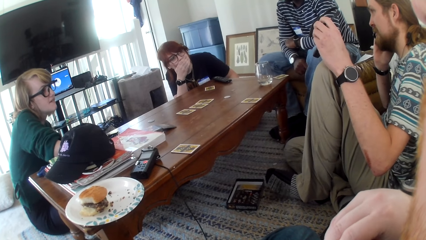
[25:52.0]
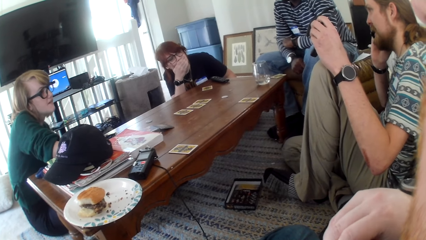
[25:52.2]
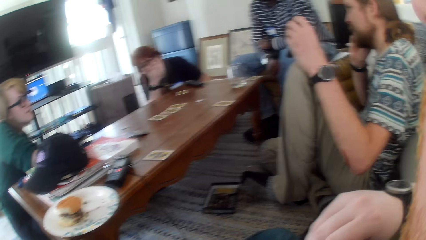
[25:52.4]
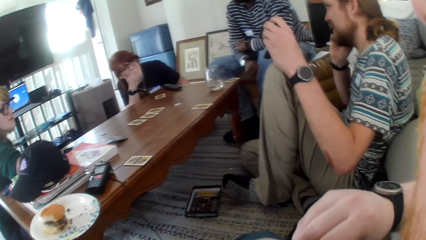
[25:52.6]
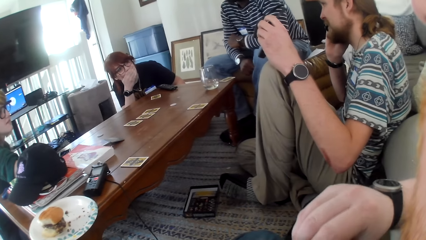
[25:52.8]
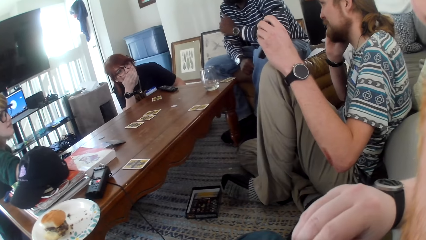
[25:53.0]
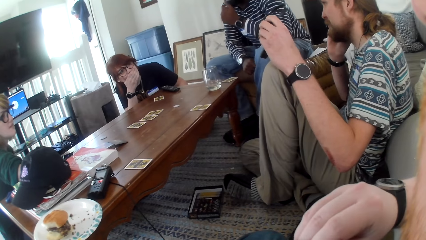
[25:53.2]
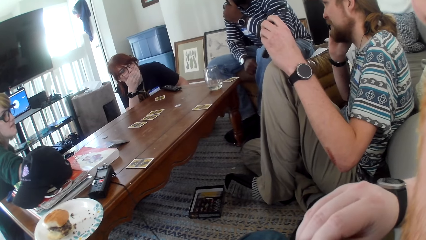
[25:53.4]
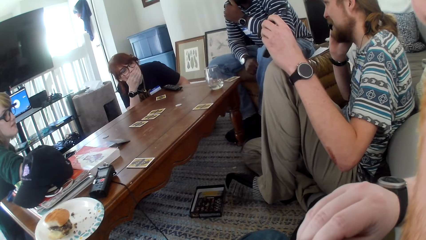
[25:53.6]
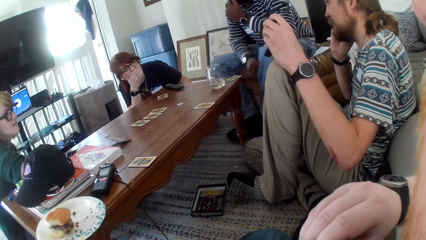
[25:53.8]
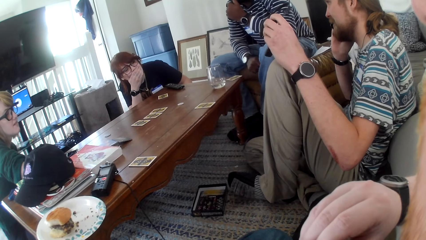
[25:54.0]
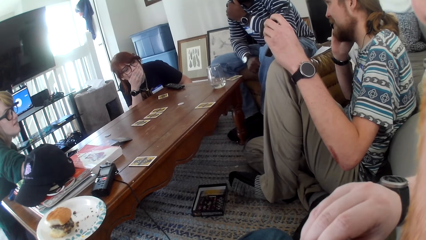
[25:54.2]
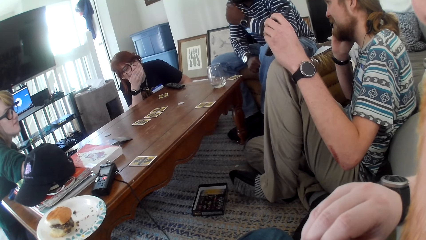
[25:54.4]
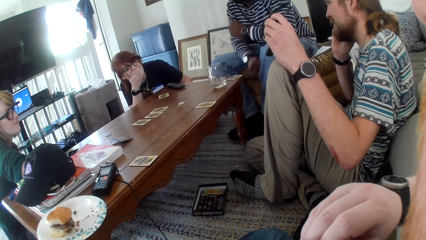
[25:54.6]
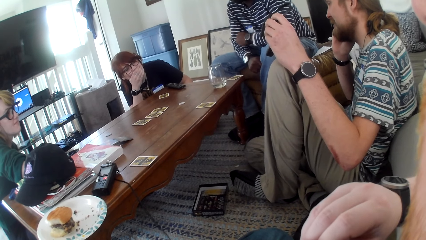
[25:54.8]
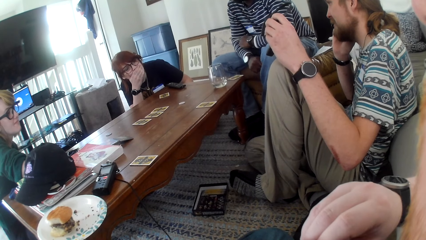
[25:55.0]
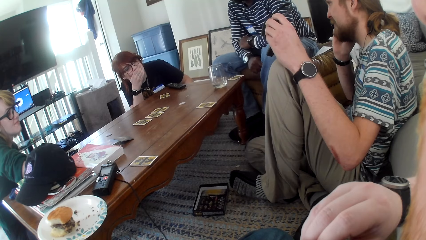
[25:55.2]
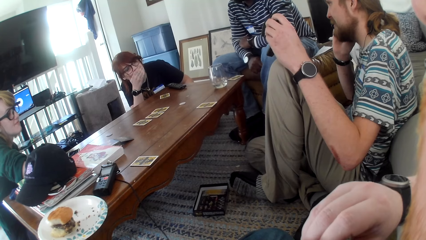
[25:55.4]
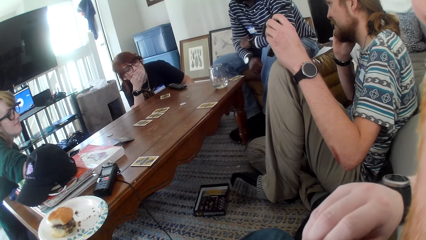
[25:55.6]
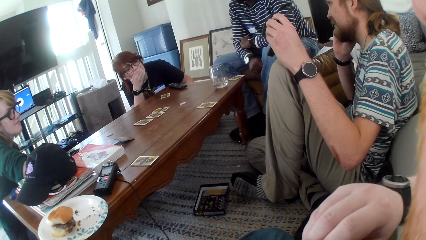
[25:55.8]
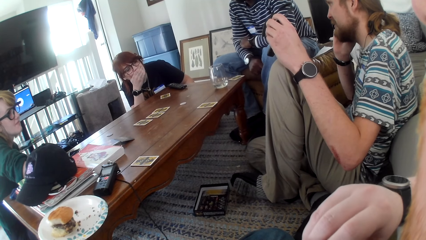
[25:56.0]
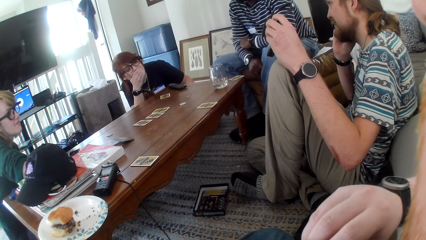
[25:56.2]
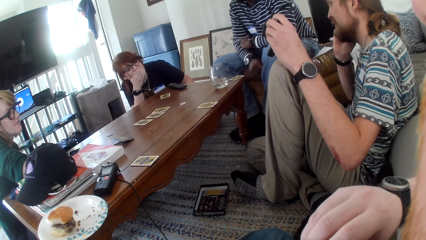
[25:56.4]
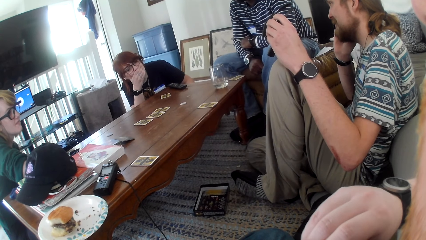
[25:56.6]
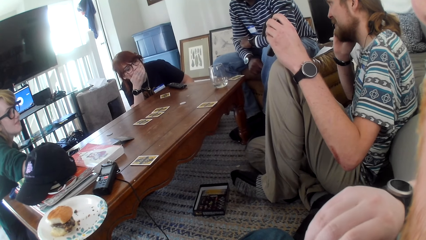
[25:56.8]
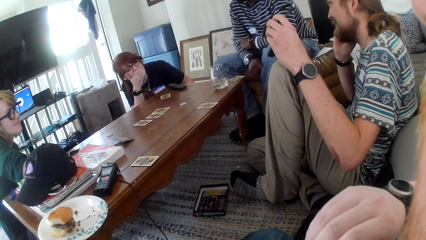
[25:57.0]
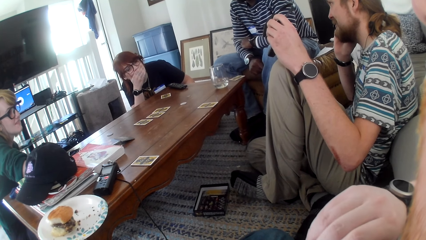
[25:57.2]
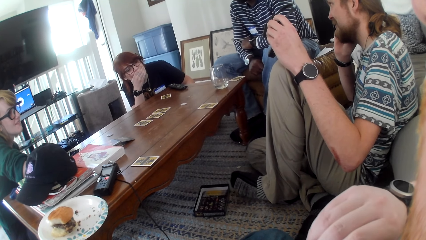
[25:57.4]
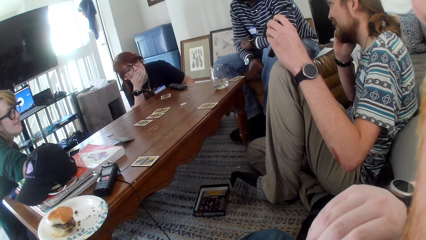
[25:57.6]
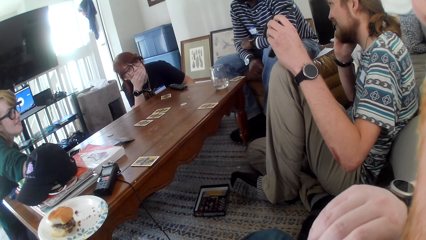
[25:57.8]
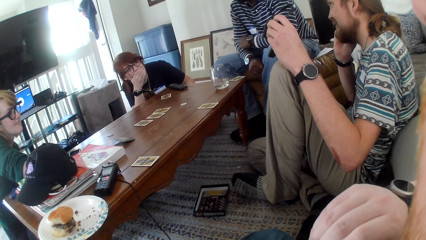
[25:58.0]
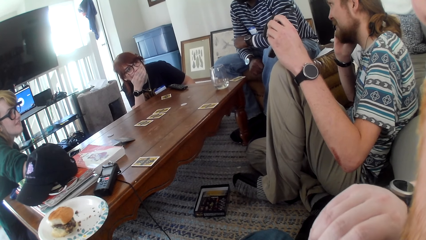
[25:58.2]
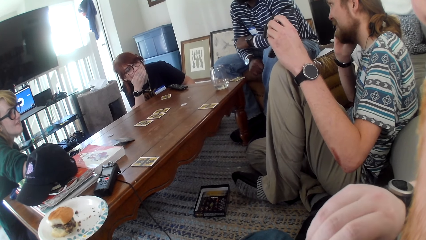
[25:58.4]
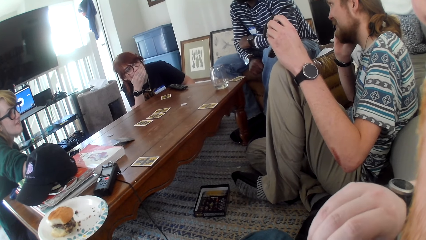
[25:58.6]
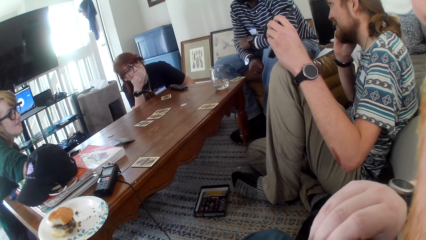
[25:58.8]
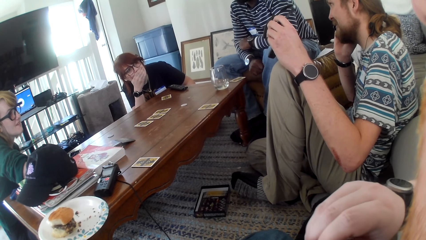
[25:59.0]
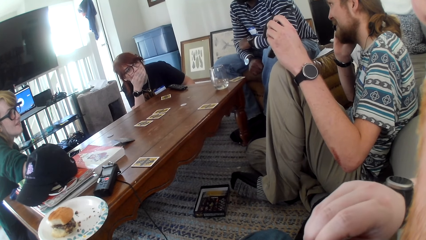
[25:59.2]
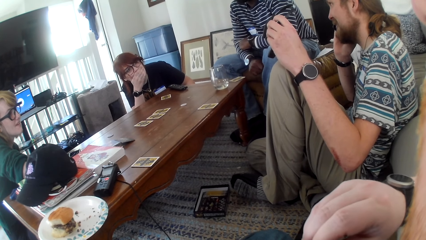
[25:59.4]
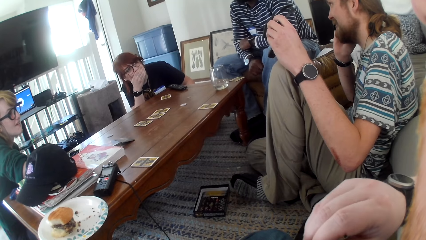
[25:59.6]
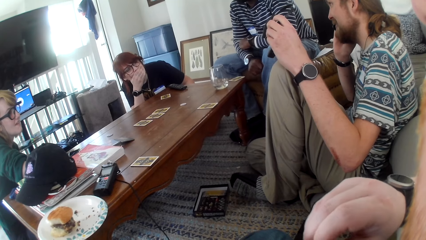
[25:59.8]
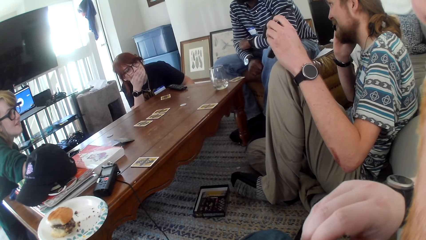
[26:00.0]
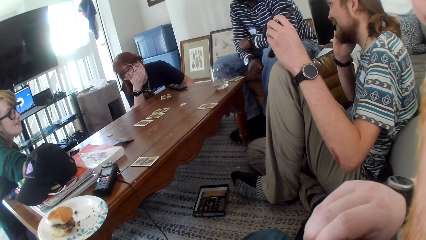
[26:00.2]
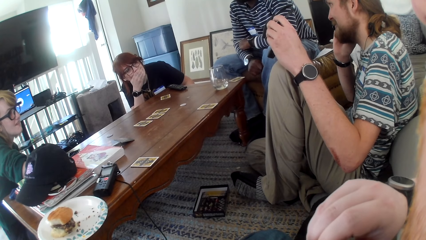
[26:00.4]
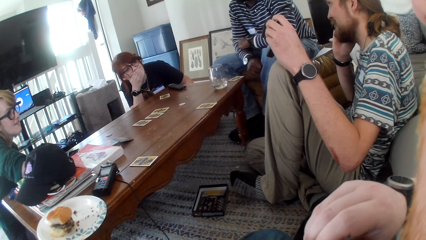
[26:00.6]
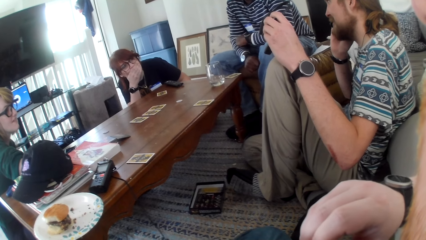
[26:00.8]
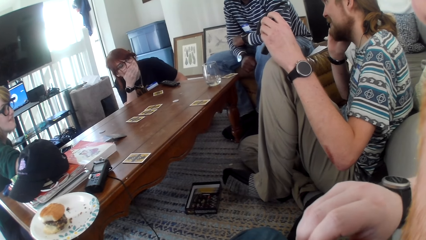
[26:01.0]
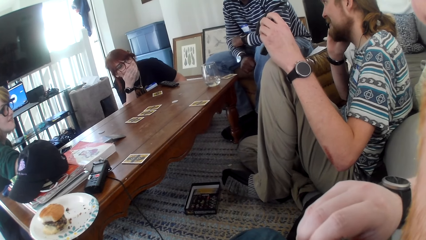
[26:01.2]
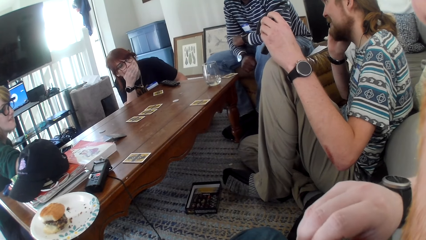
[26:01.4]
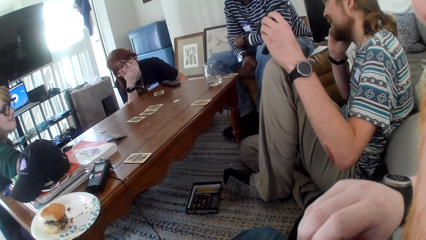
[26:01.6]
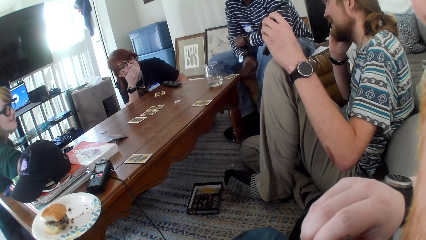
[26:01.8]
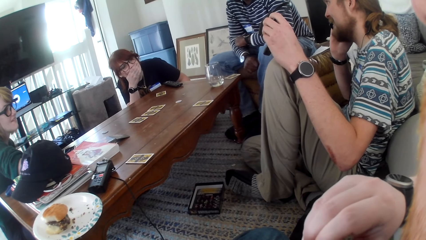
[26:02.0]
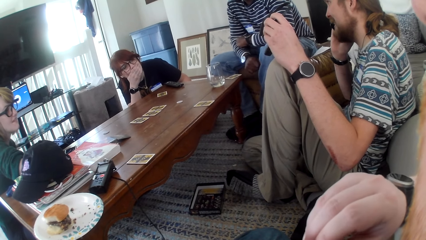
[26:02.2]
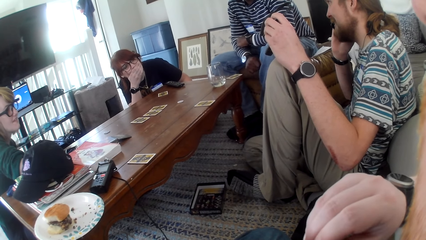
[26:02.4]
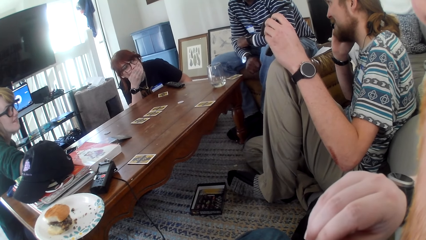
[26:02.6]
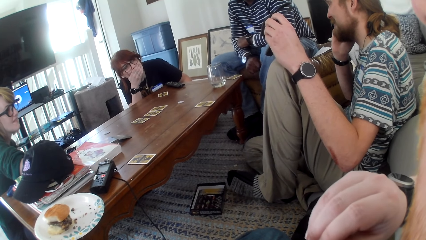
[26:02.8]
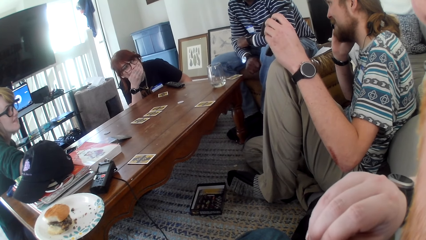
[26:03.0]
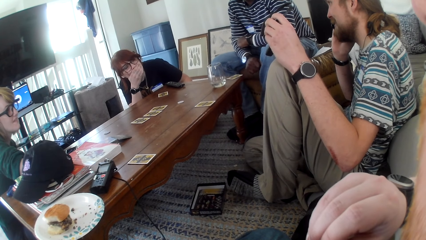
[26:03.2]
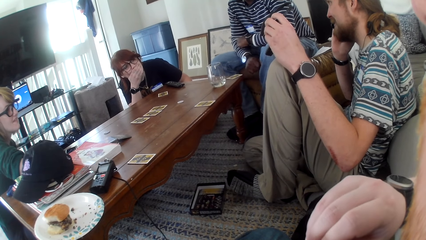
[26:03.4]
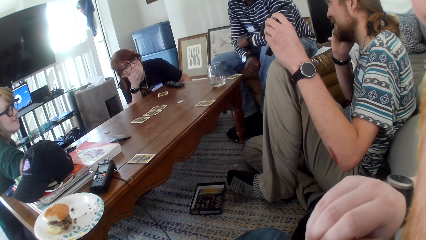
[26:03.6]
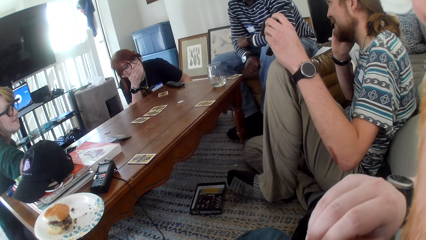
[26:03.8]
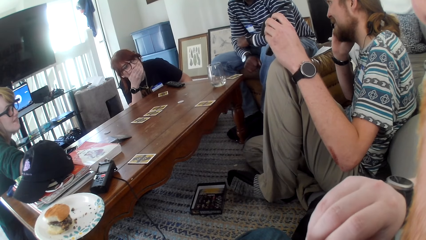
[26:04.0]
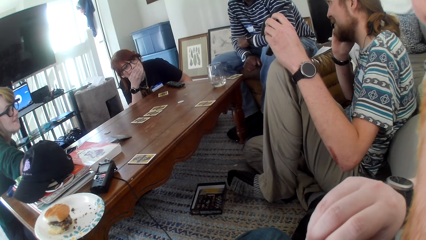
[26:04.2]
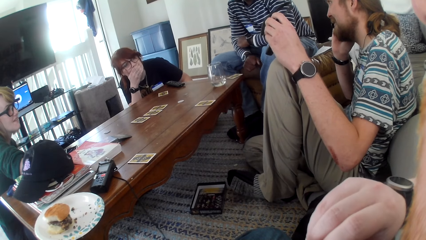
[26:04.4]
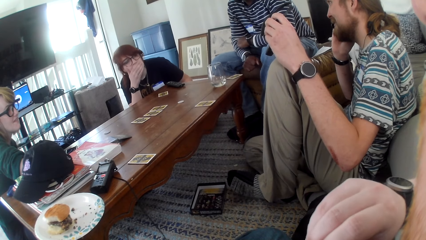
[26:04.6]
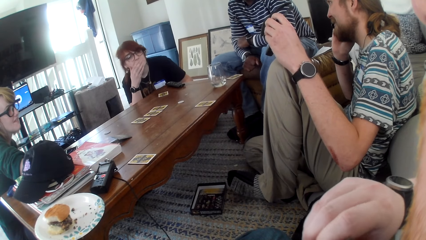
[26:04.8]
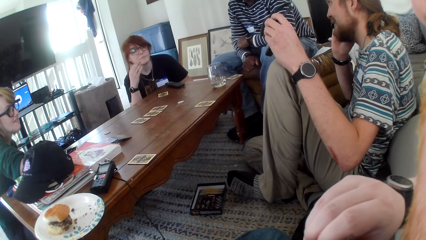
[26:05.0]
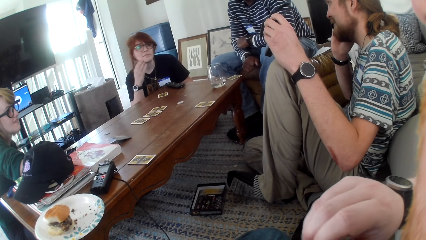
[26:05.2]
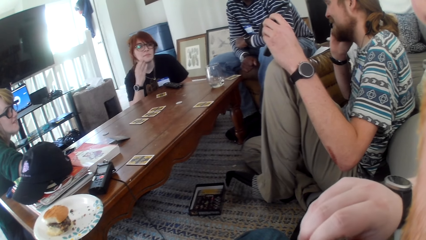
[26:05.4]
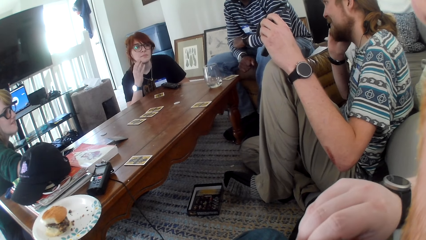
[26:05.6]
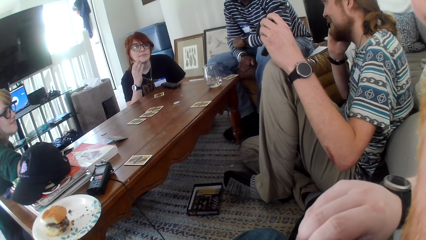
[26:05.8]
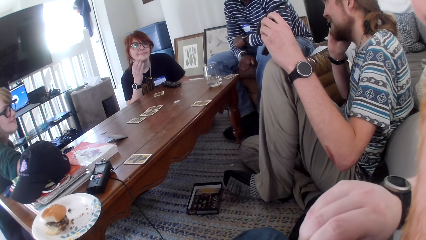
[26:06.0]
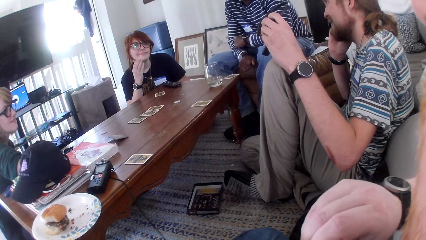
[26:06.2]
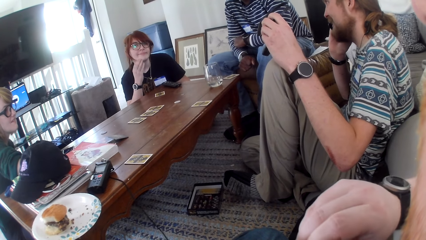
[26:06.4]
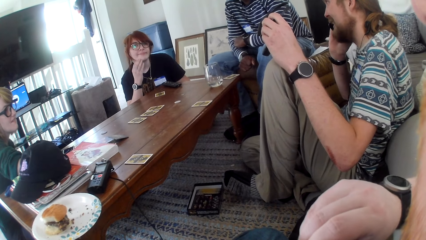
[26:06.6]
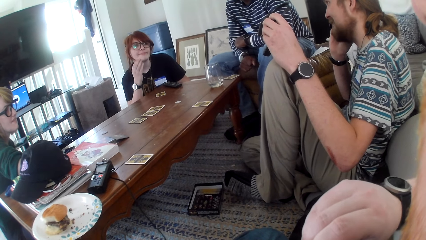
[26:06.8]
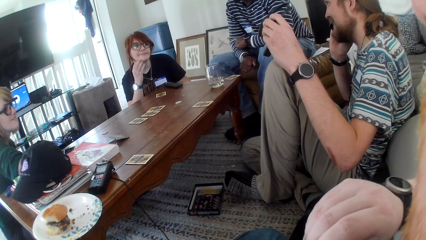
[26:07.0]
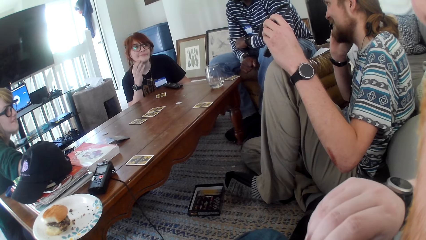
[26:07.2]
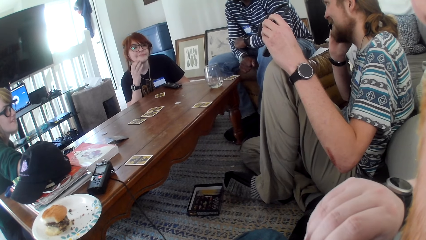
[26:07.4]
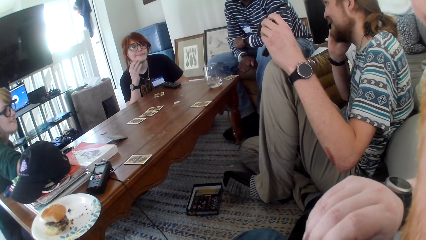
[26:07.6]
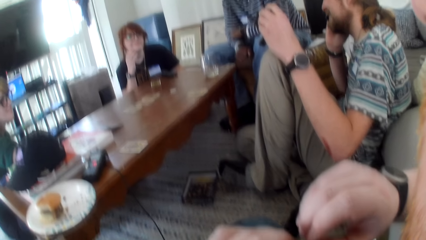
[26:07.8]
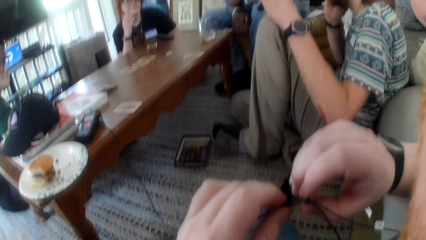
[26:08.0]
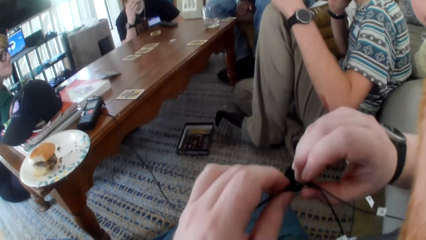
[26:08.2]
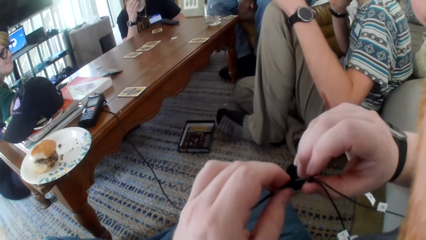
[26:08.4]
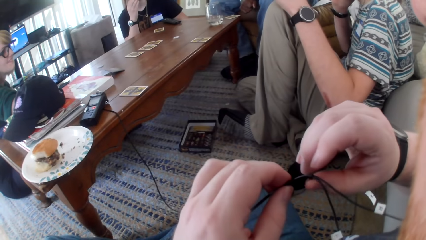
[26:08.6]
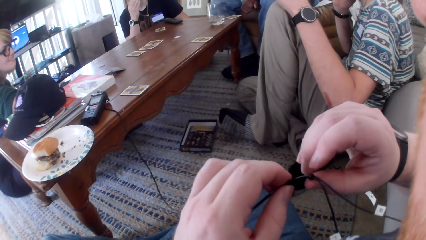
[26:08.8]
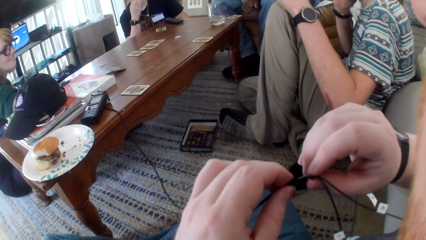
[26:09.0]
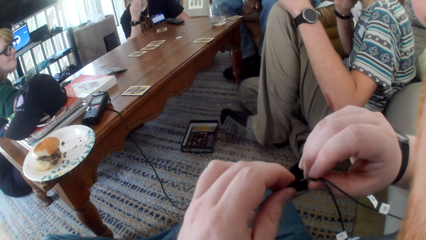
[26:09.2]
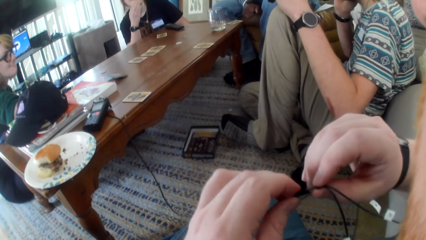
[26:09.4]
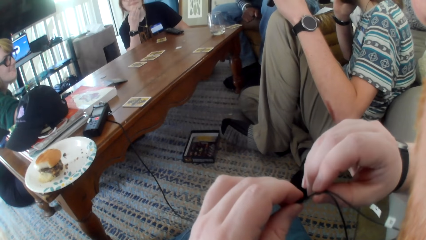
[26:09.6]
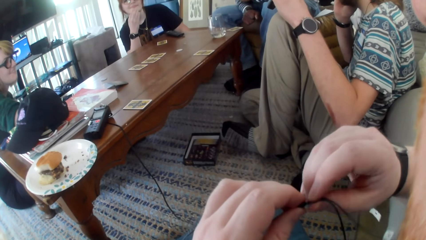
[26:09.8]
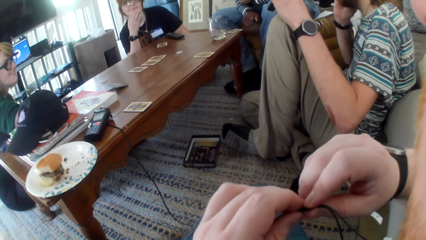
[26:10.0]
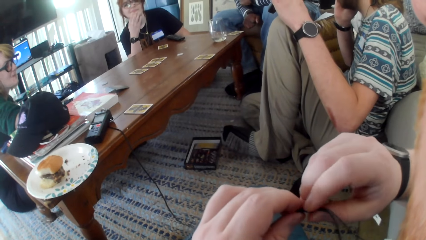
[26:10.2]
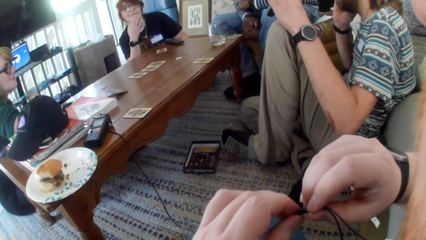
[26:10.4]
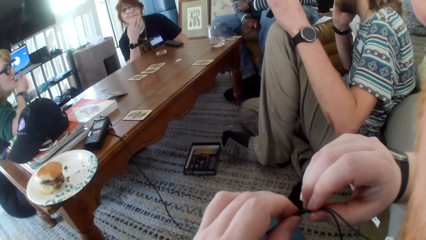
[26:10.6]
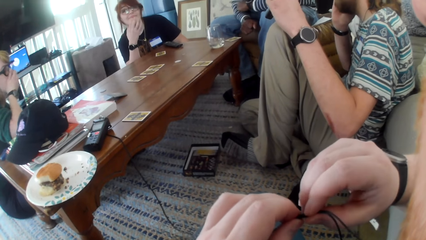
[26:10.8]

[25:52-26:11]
A man talks. Another man moves a hand. The camera wearer looks at the table and moves a hand. They look at the table. A woman moves a hand. Another woman talks. The camera wearer holds the cable of a machine.
